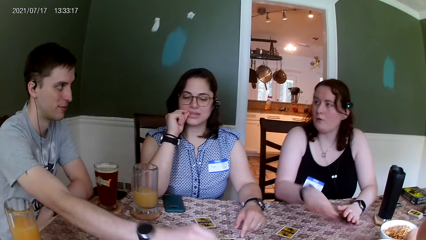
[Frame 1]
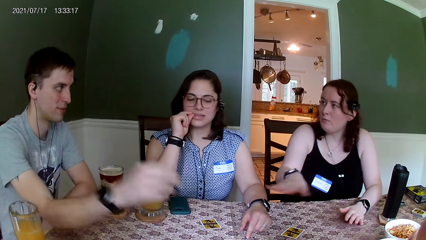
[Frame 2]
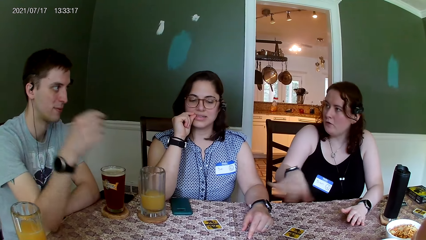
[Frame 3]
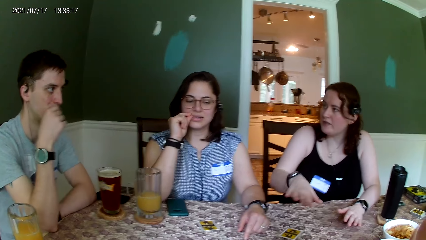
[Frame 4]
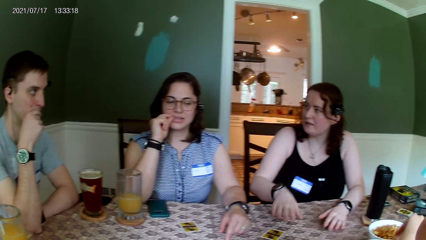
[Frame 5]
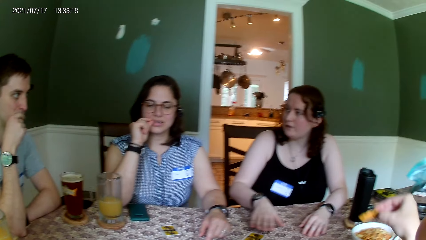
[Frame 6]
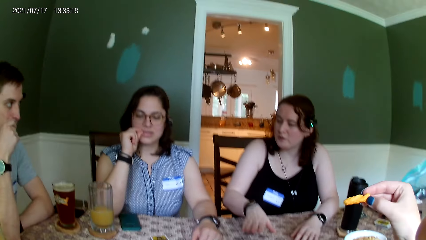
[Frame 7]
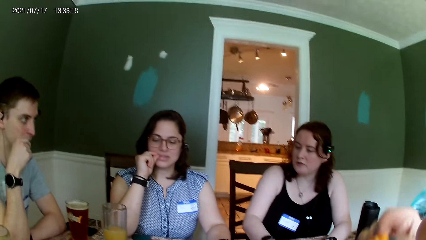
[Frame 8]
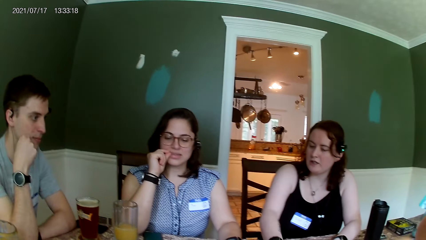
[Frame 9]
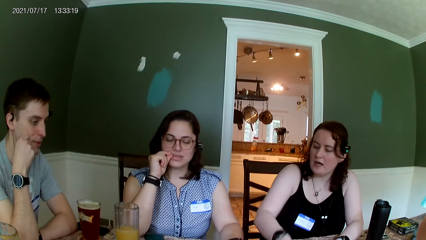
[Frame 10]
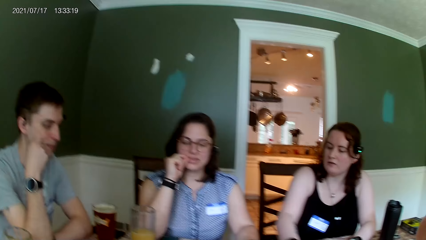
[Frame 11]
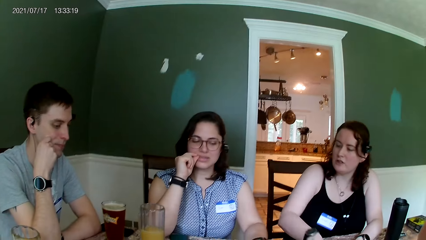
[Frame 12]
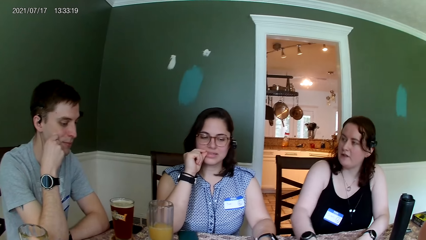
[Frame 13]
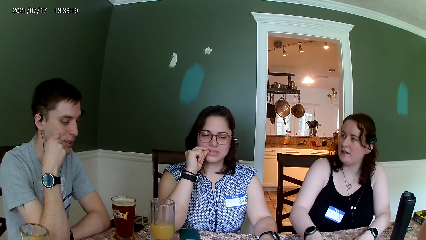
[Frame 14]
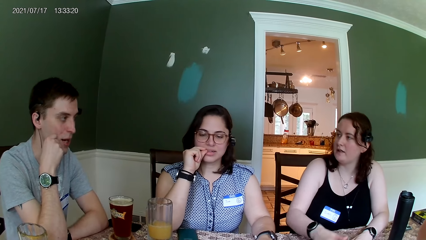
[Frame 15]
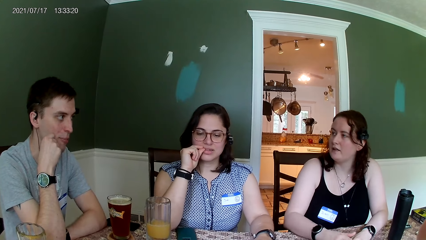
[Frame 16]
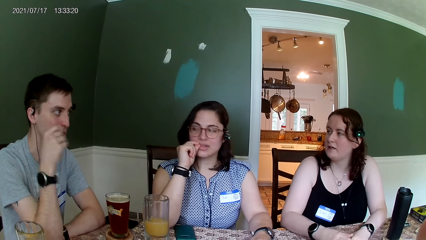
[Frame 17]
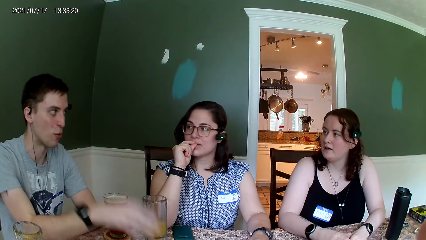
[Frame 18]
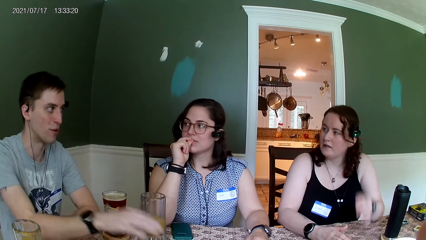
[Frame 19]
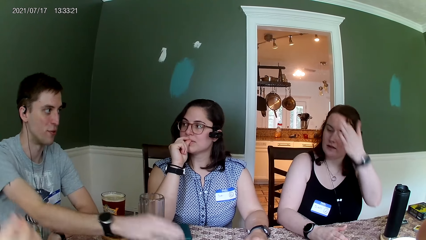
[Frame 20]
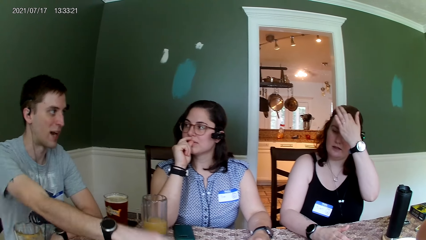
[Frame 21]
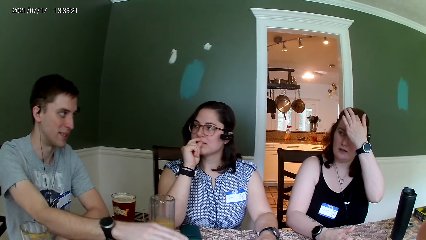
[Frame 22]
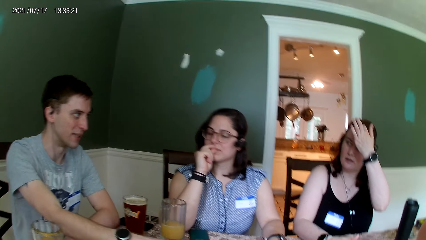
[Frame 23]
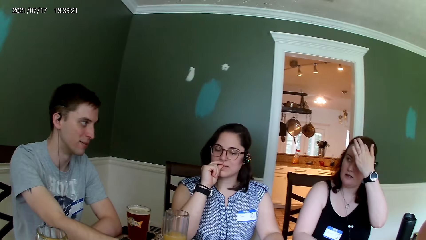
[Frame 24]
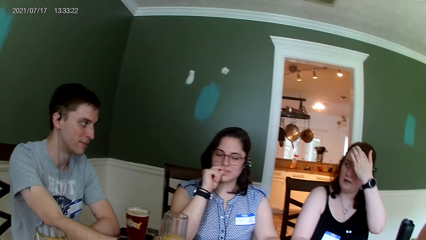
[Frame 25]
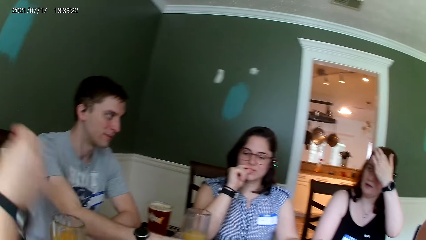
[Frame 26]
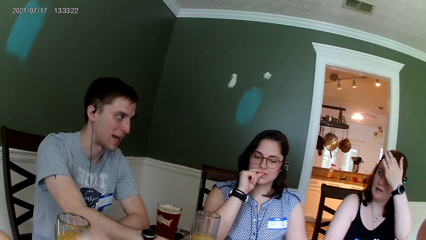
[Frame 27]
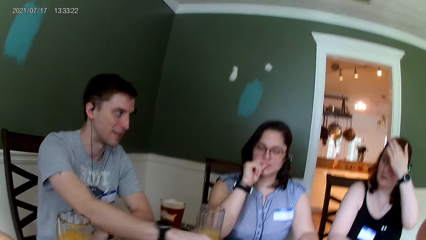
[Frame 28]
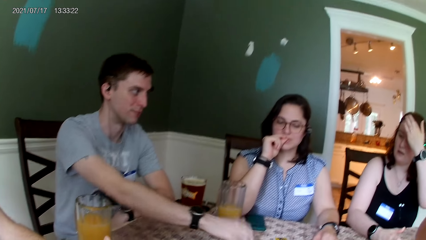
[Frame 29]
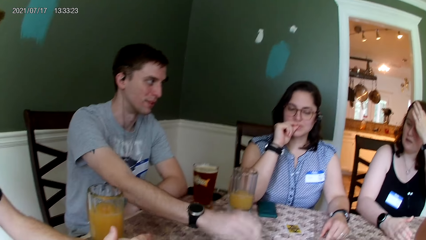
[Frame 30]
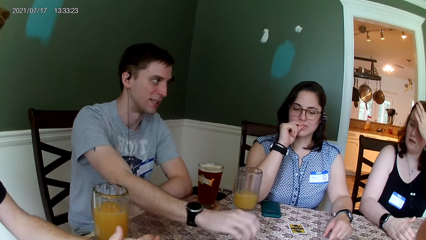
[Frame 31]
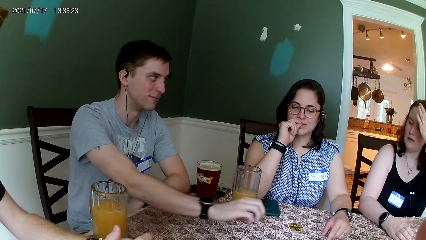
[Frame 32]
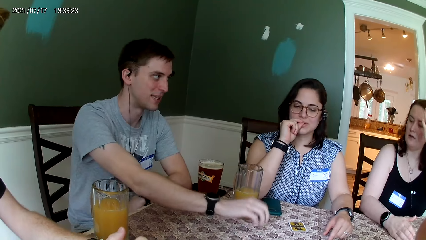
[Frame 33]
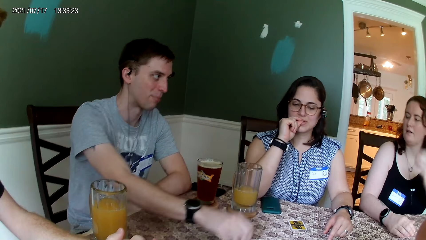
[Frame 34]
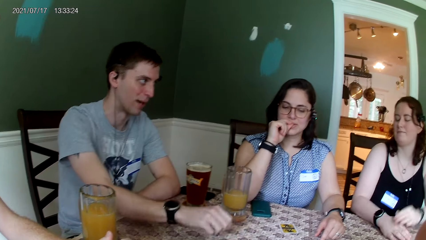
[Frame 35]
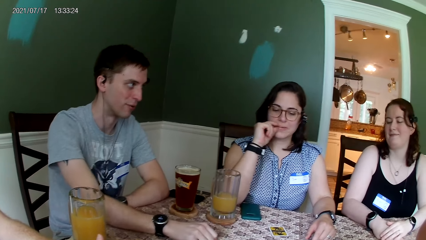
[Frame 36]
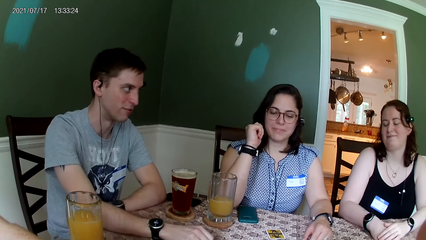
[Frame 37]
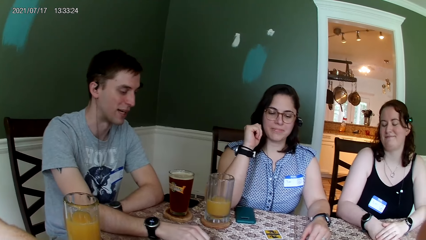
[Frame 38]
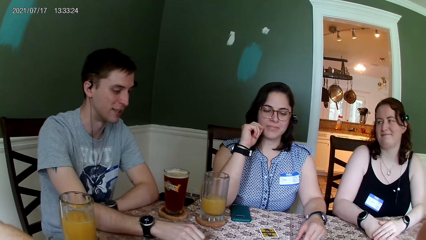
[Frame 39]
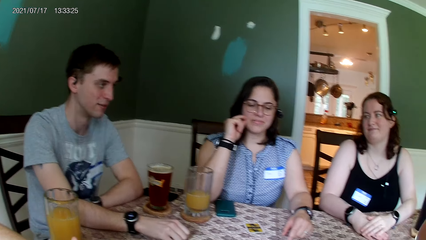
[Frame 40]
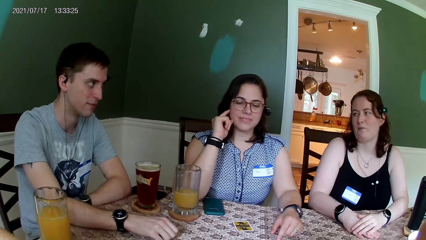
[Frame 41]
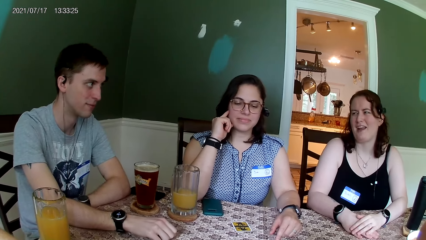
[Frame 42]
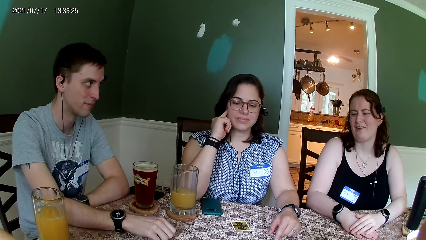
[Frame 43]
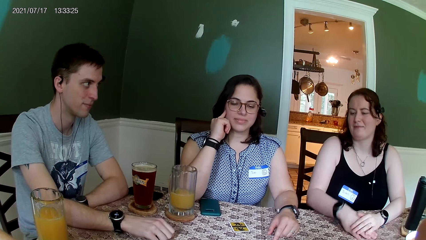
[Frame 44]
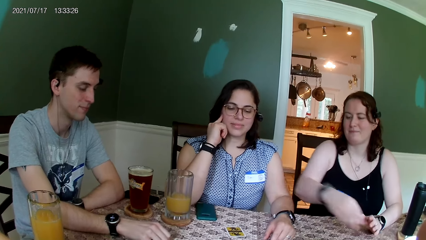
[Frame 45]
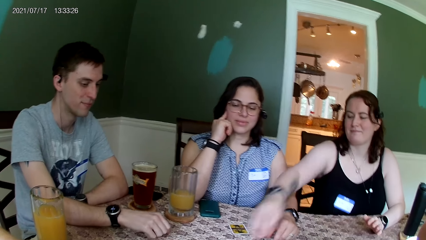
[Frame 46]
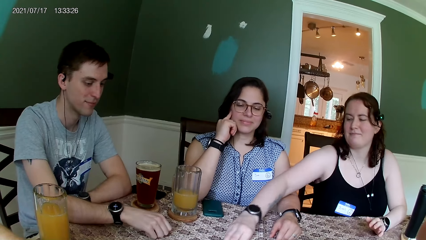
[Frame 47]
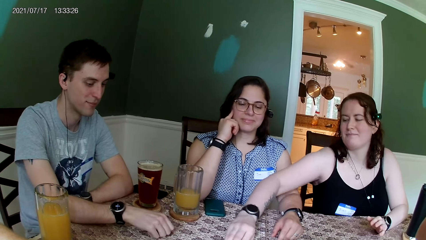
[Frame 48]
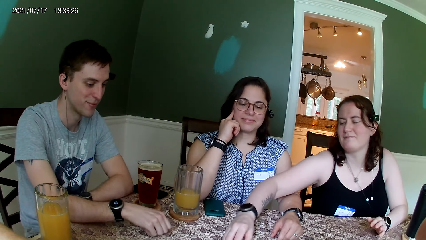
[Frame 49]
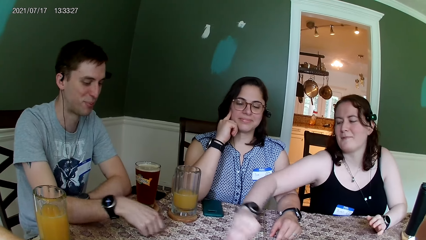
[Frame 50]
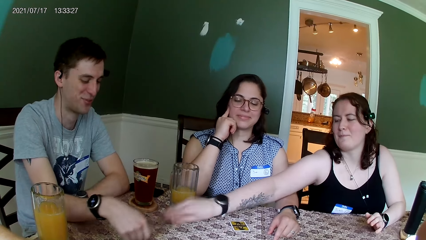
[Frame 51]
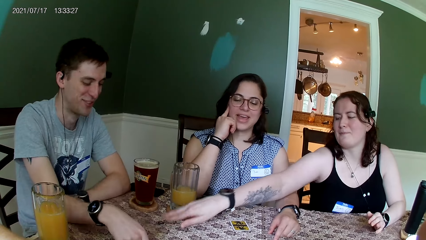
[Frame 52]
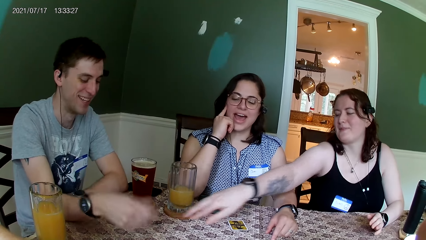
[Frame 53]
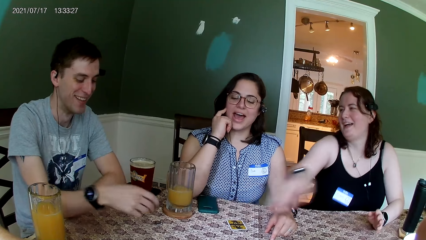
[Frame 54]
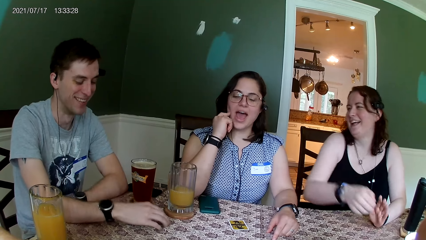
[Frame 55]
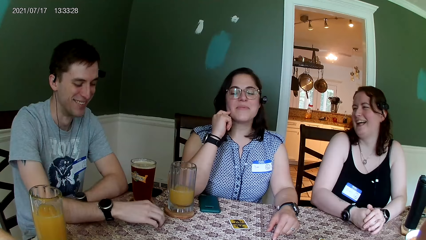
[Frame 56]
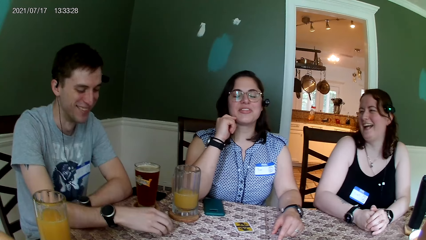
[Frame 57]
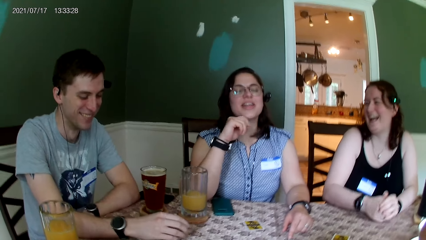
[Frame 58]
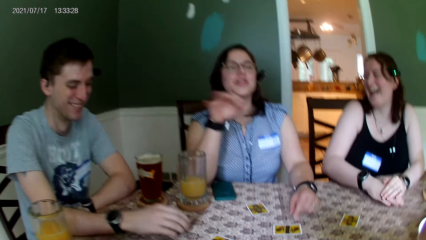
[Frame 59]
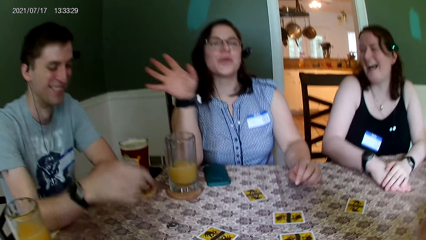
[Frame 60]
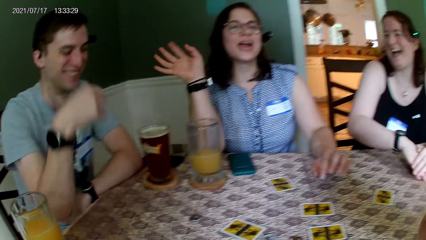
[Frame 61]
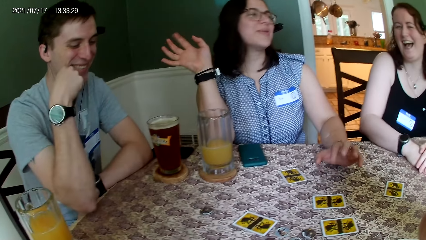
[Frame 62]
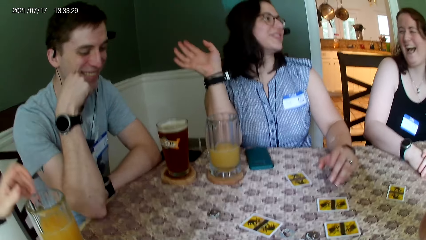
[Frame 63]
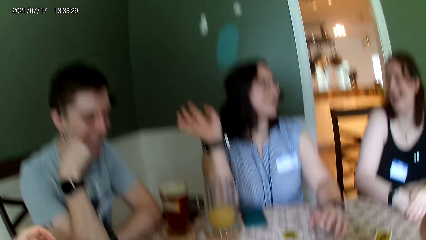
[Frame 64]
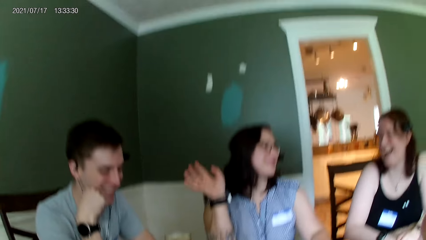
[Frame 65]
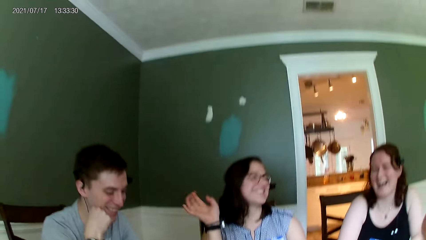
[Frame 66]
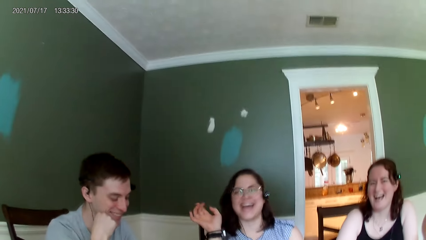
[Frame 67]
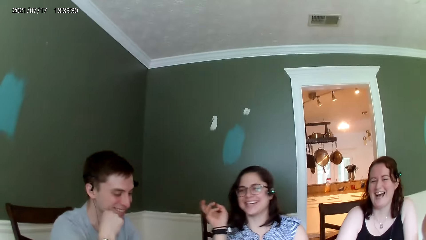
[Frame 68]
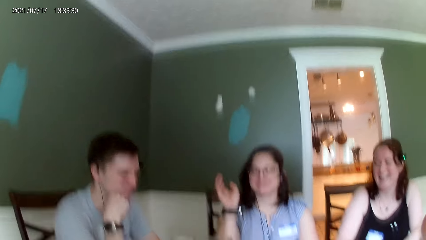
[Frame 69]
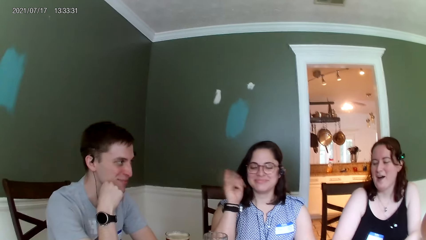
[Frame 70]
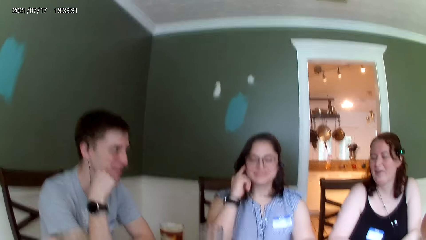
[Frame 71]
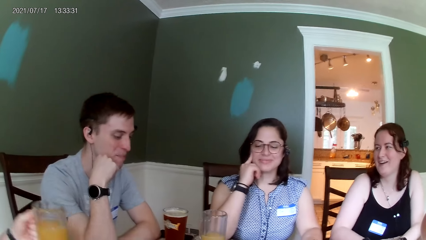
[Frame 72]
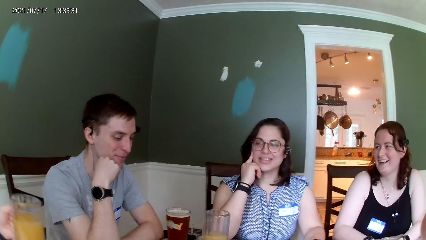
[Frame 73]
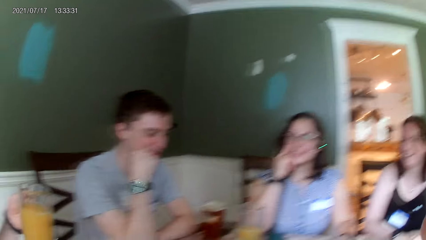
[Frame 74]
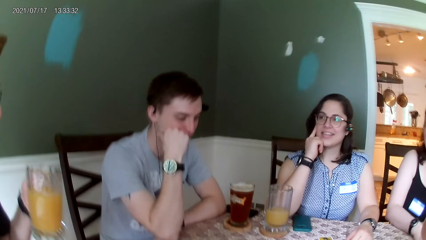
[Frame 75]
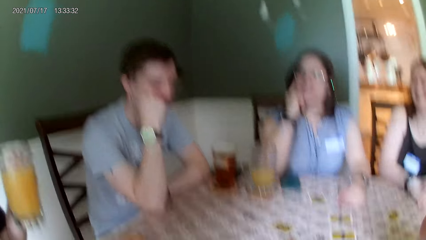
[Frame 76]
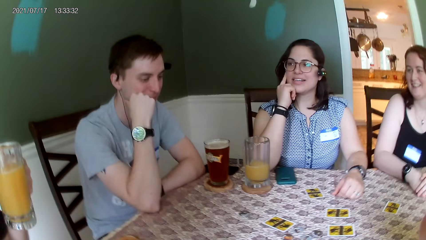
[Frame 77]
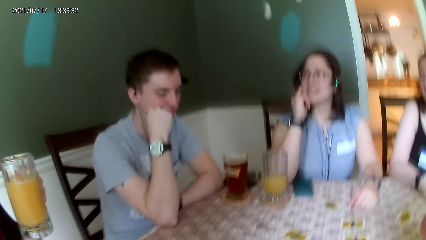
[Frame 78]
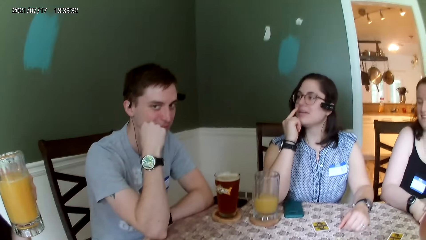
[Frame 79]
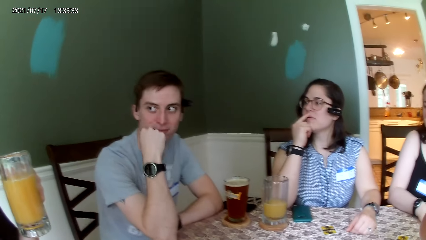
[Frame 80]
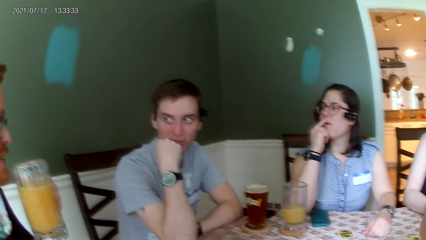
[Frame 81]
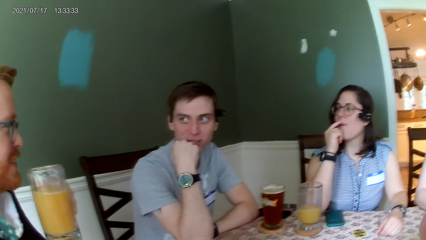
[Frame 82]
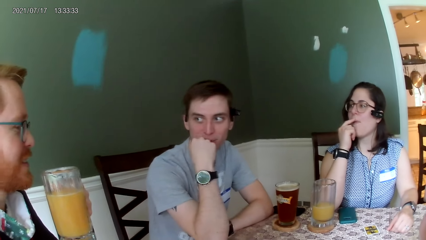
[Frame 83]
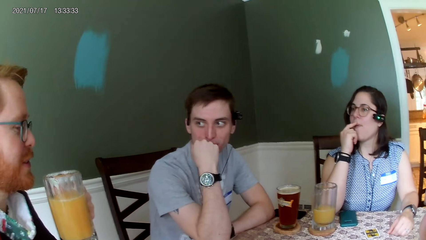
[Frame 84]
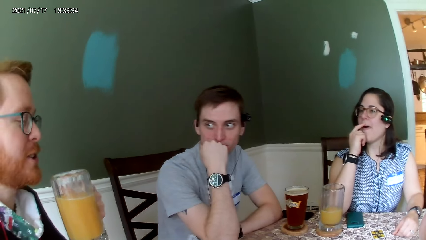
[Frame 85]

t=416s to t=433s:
The camera wearer eats a snack from the bowl with her right hand. A man hits the table with his right hand. A woman touches her hair. The woman picks up a chip from the table with her right hand, moves her hand, and drops the chip on the table with her right hand. The man moves the chip on the table with his right hand. Another man lifts up the cup of drink from the table with his left hand.
